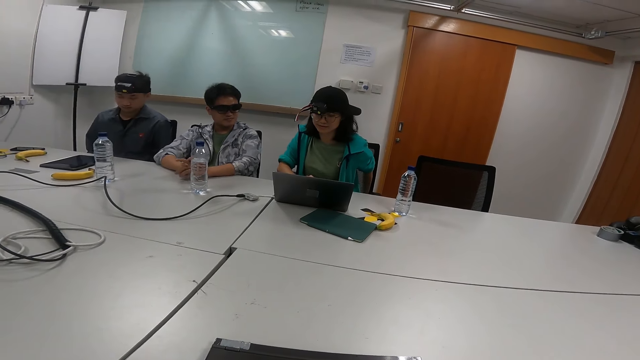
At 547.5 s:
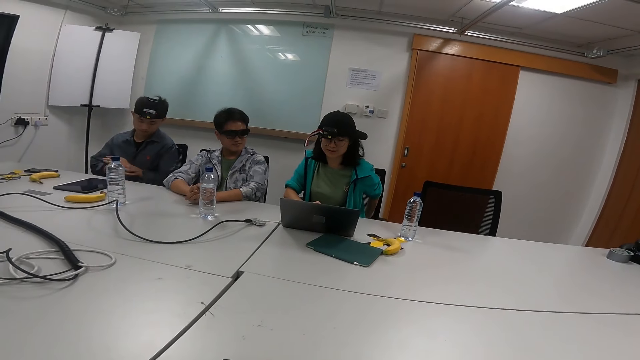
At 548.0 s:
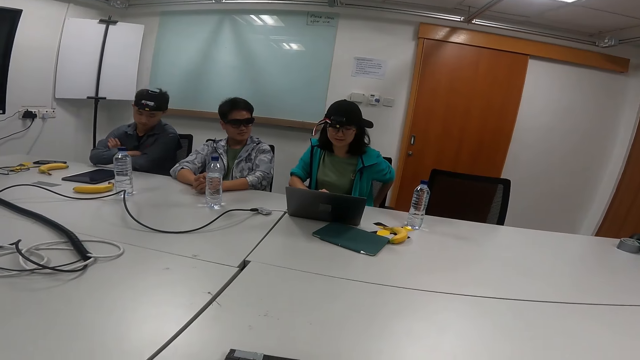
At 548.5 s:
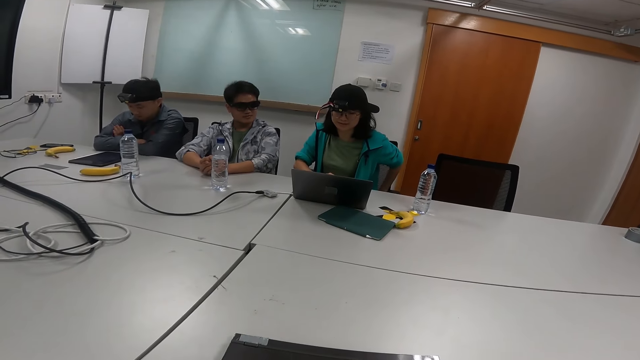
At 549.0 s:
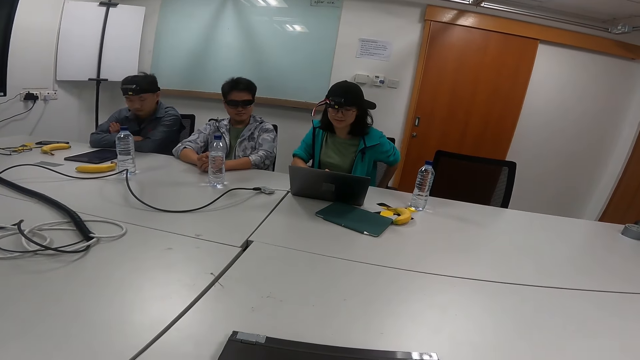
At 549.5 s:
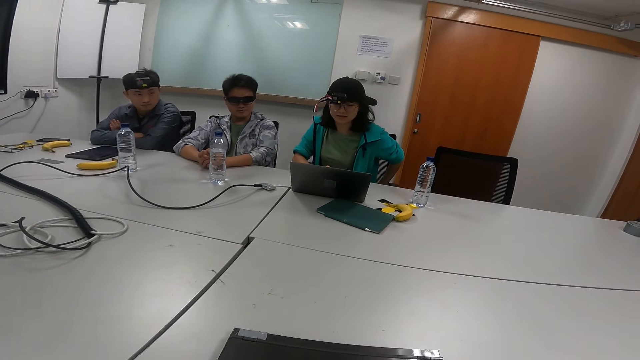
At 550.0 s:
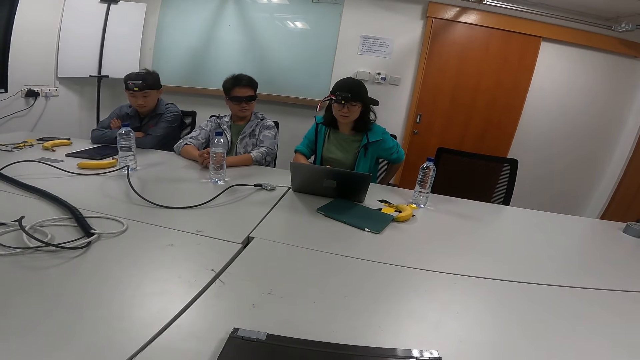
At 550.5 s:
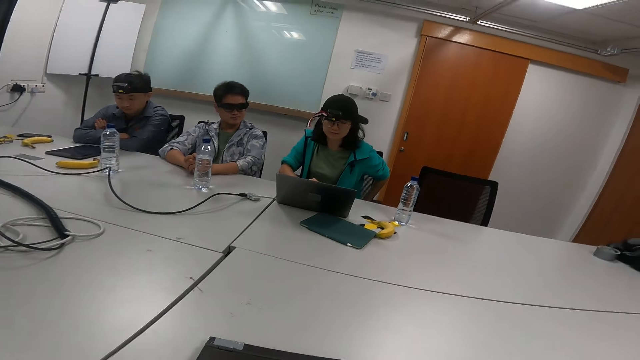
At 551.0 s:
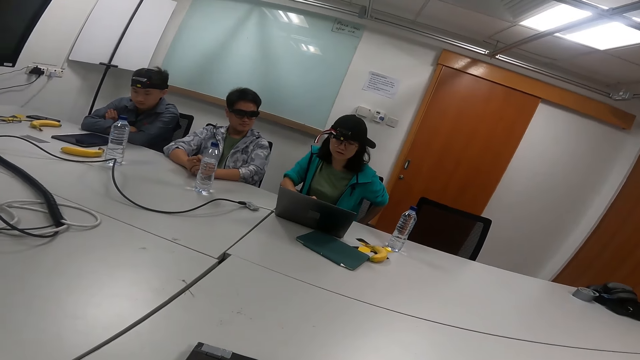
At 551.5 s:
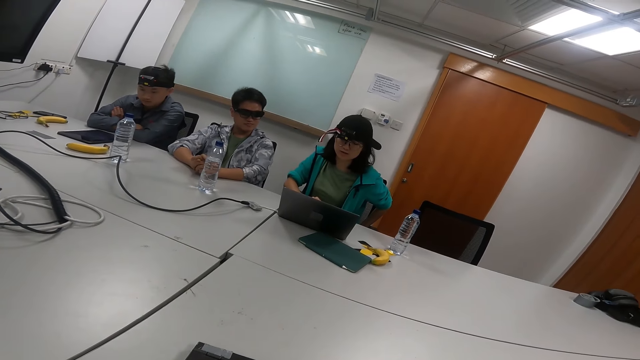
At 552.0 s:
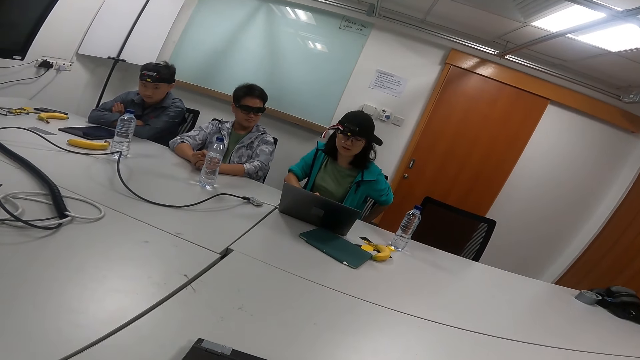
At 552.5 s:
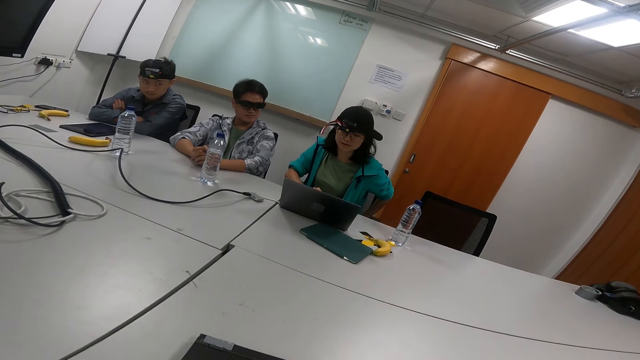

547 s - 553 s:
A person folds hands. Another person reads from the laptop.

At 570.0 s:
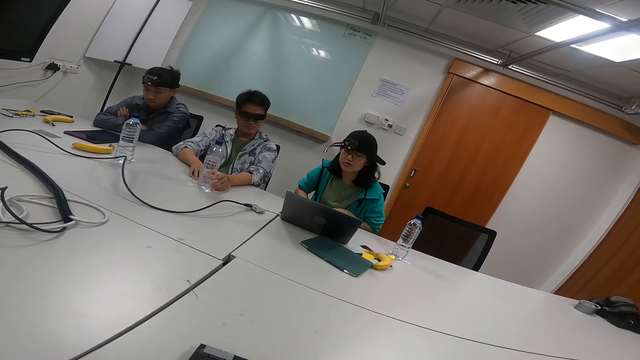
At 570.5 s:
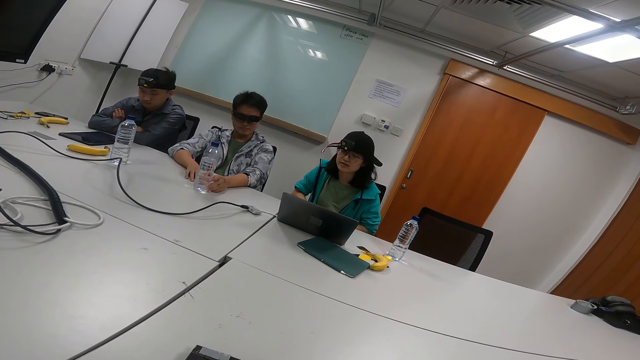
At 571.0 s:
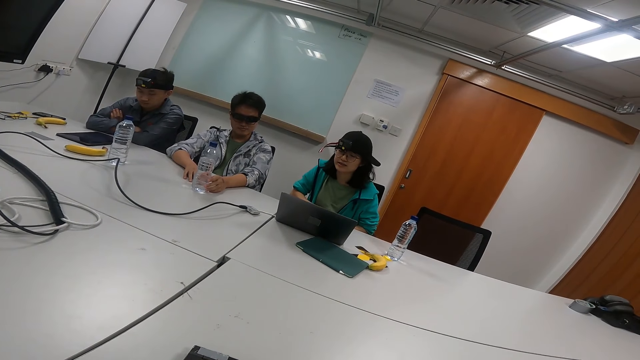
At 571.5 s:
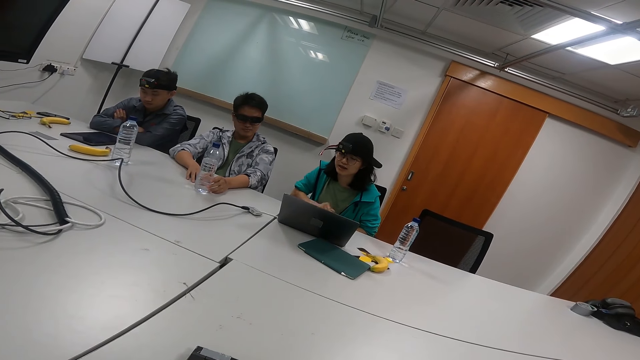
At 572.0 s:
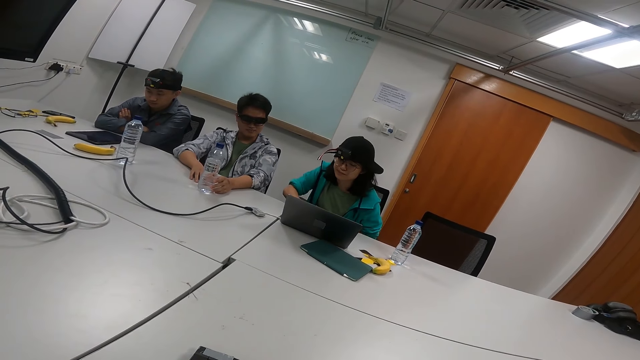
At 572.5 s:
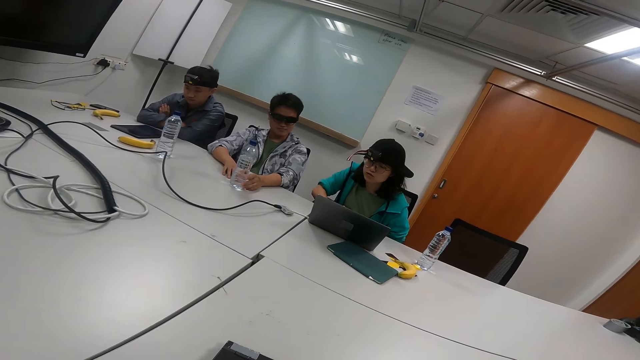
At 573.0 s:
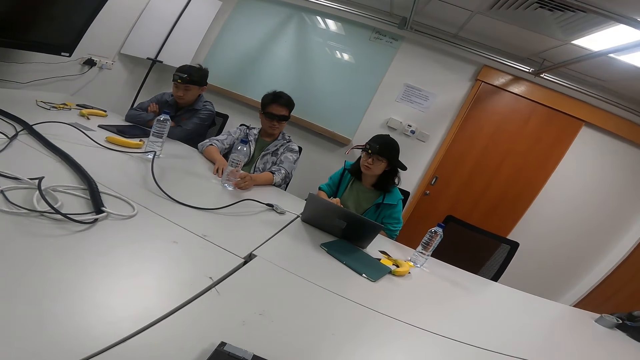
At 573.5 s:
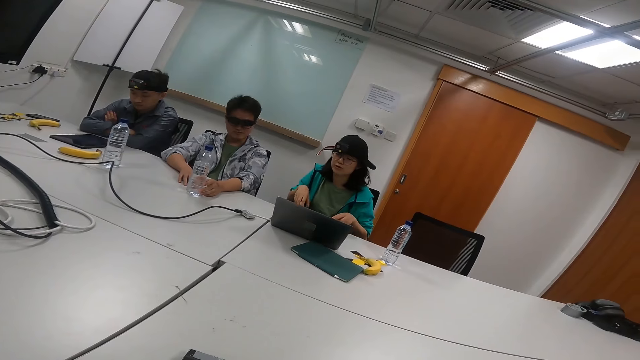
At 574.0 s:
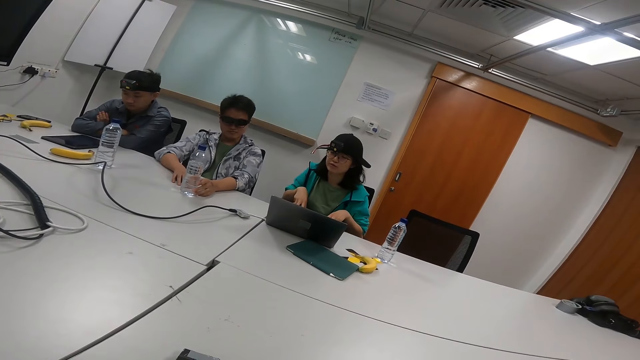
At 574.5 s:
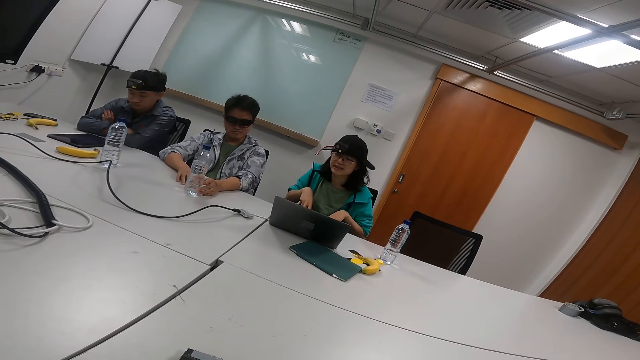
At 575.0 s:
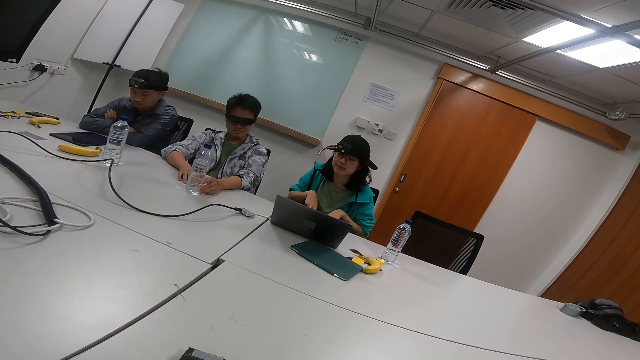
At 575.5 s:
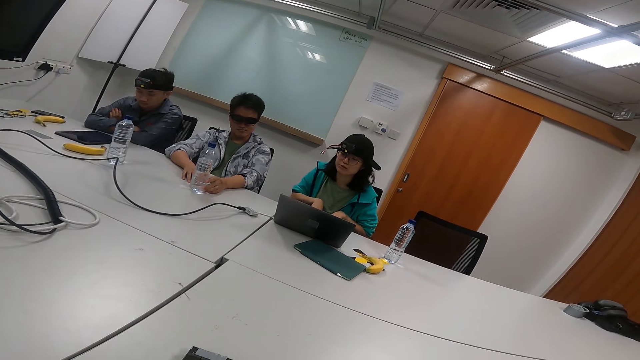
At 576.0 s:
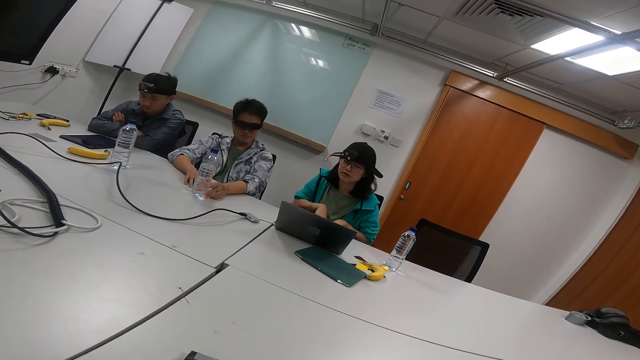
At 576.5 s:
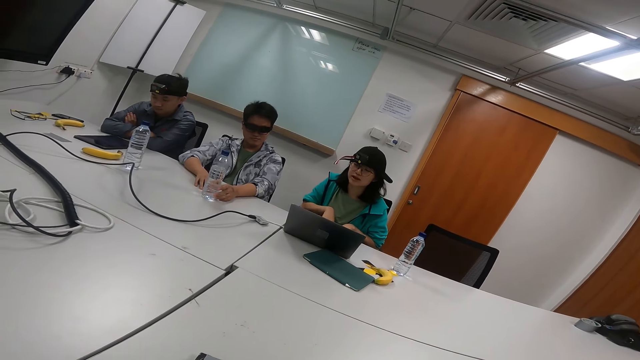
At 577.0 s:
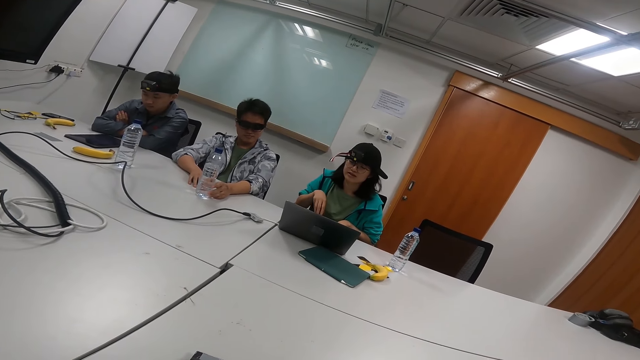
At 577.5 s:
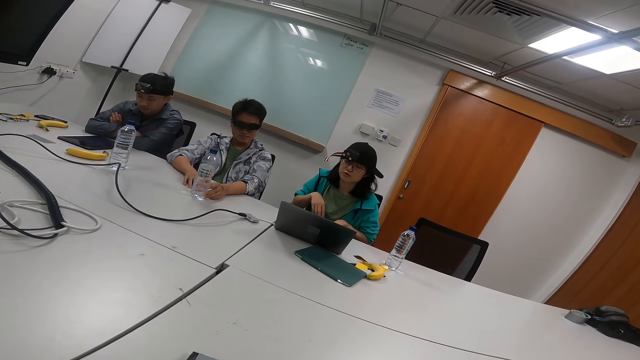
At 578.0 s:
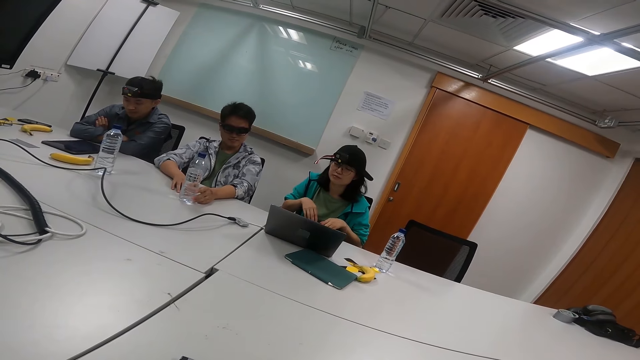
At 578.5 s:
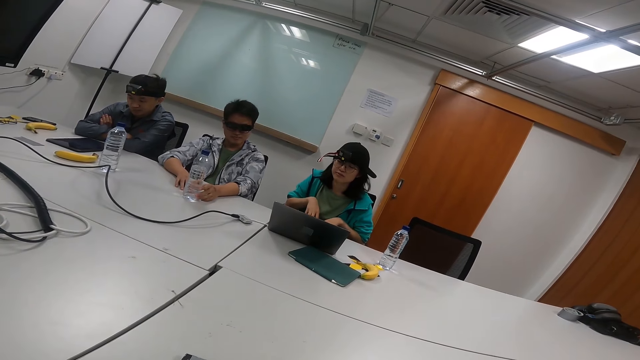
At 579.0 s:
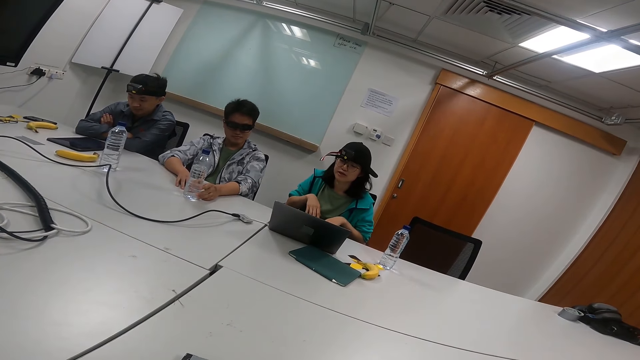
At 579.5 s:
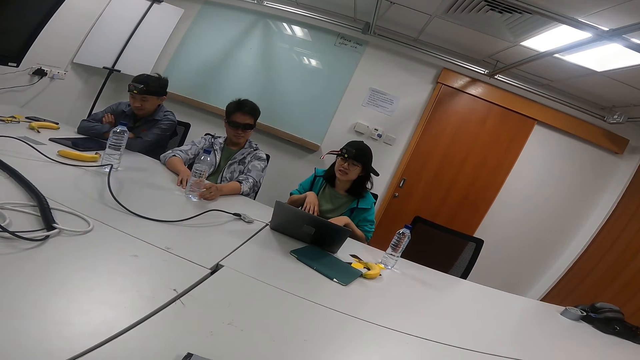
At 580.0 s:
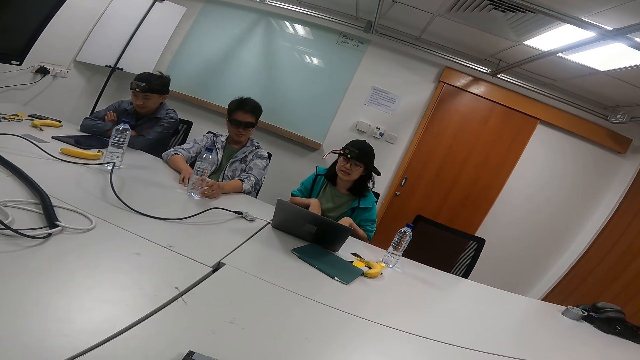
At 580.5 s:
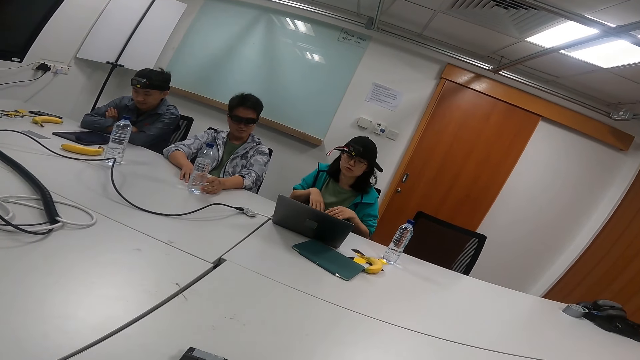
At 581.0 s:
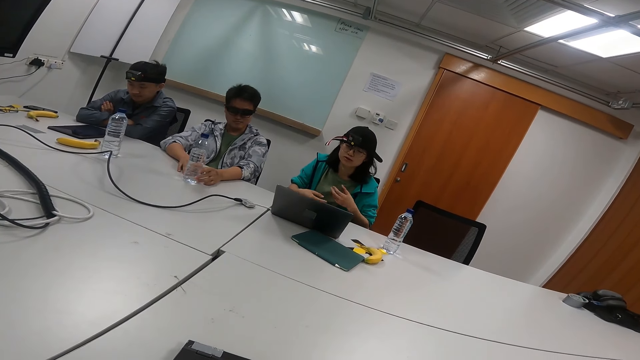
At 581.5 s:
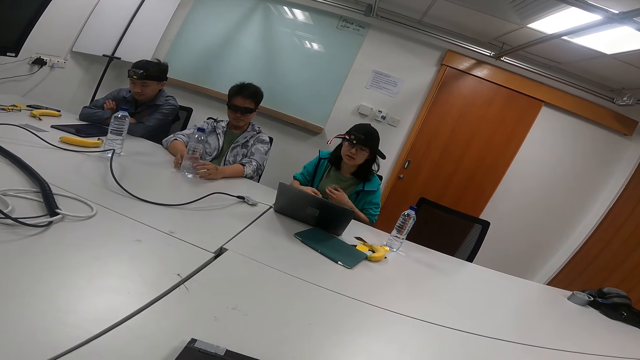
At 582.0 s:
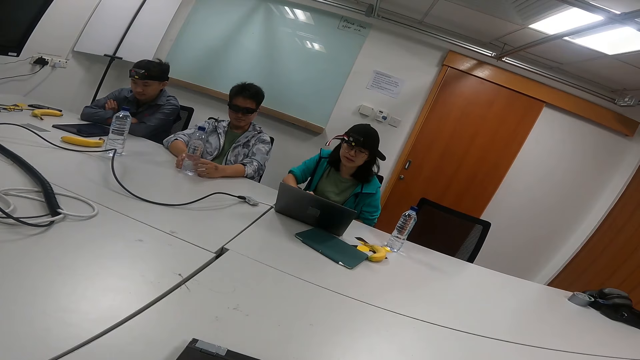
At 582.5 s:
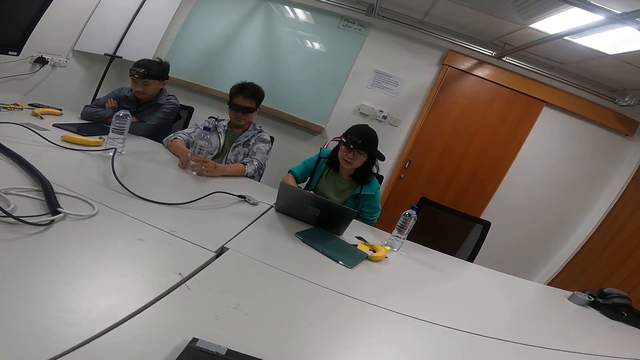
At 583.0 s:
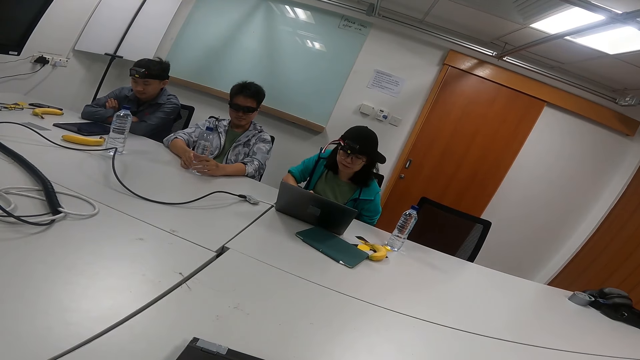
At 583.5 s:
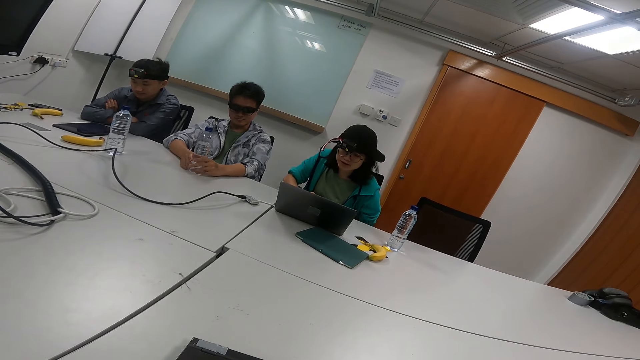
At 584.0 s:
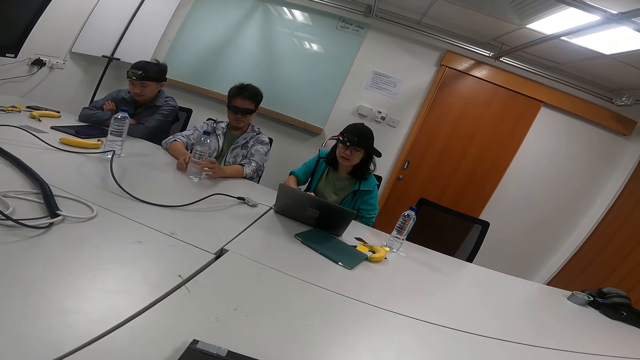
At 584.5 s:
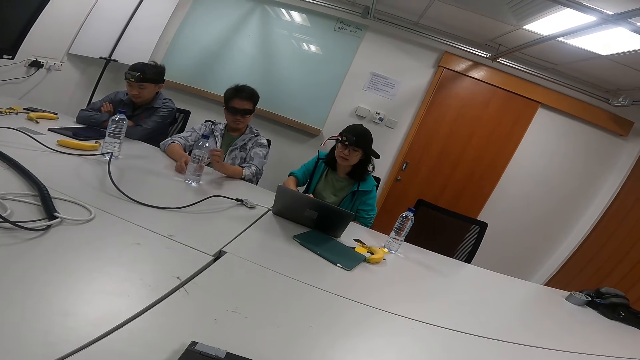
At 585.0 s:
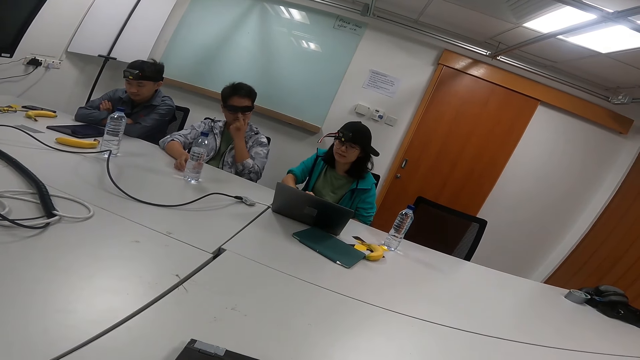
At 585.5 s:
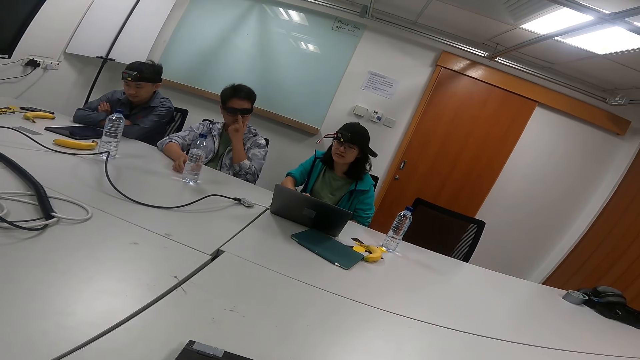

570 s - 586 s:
A person touches the bottle. Another person moves her hands repeatedly. A person scrolls the laptop.
